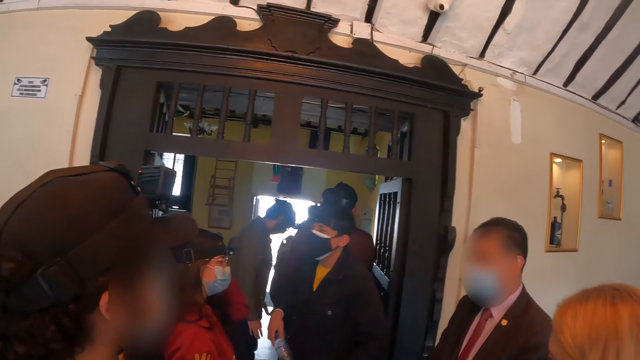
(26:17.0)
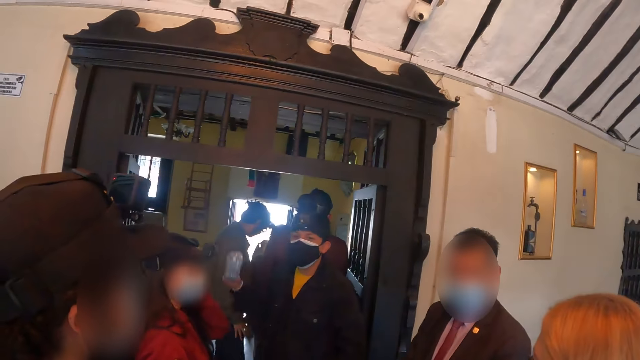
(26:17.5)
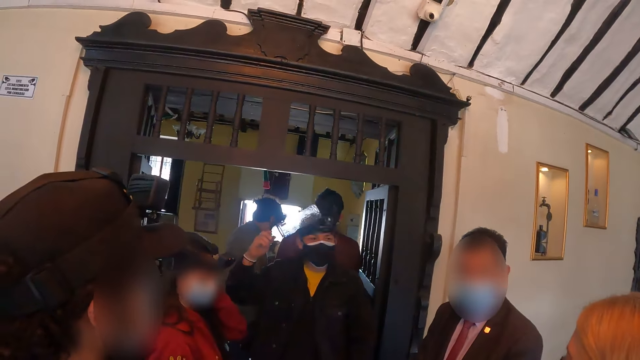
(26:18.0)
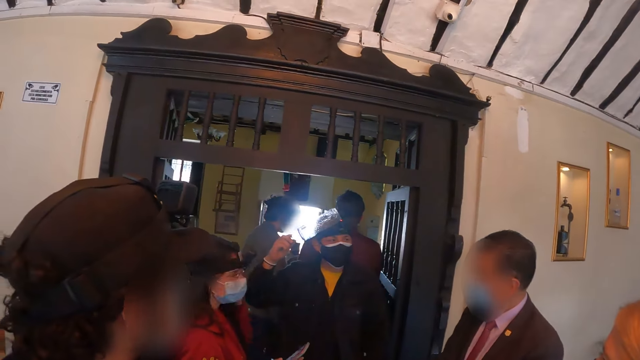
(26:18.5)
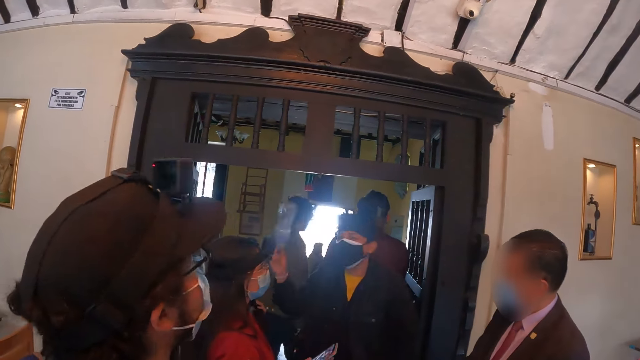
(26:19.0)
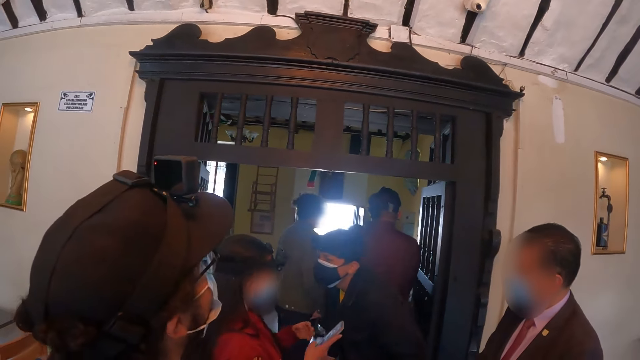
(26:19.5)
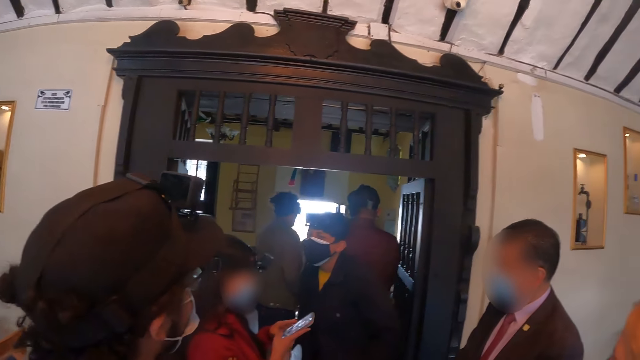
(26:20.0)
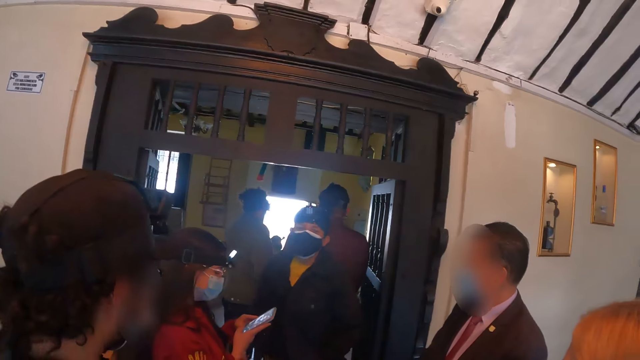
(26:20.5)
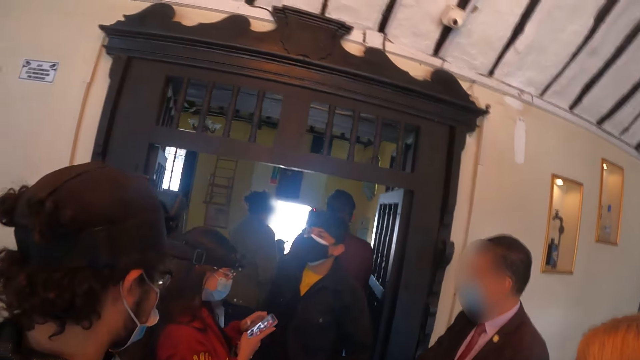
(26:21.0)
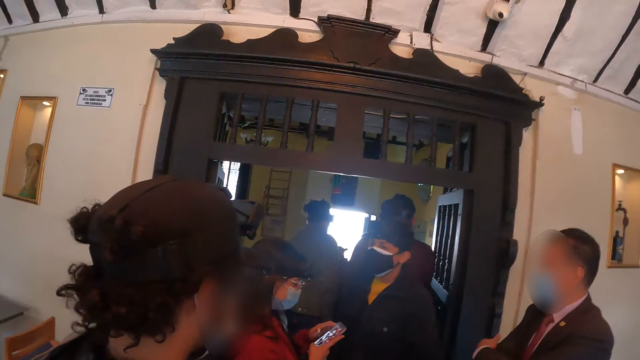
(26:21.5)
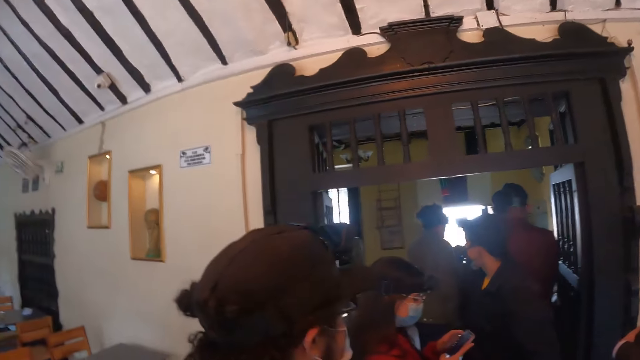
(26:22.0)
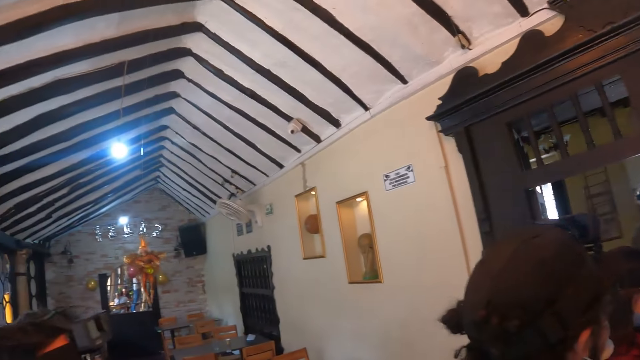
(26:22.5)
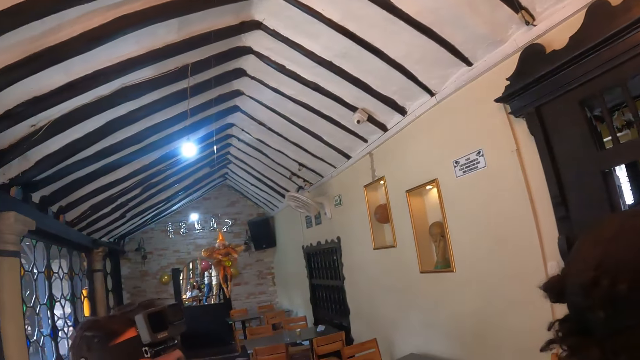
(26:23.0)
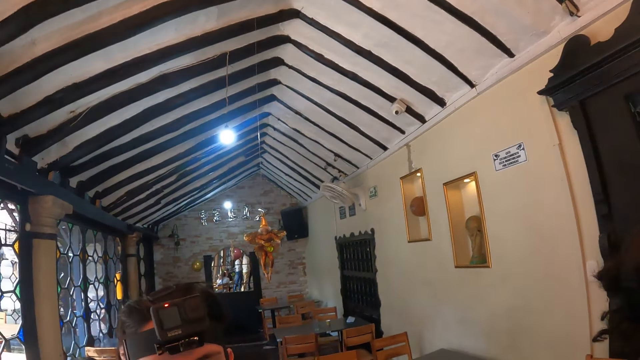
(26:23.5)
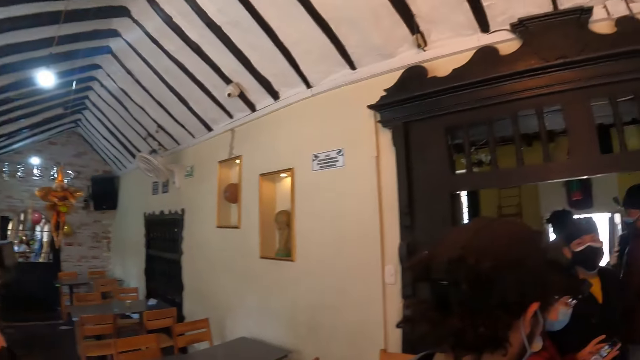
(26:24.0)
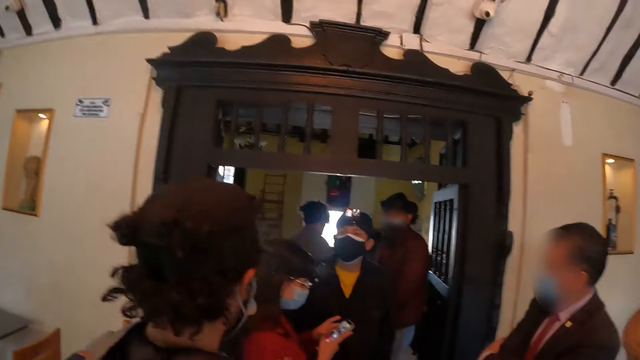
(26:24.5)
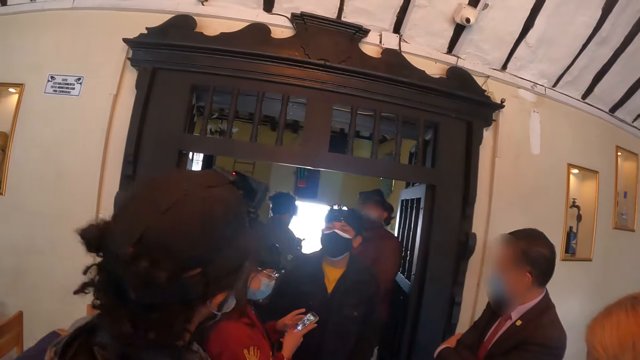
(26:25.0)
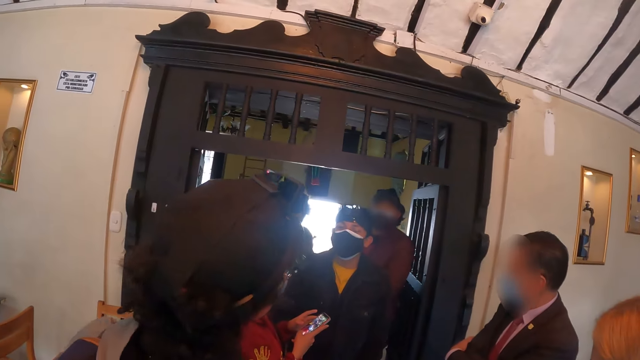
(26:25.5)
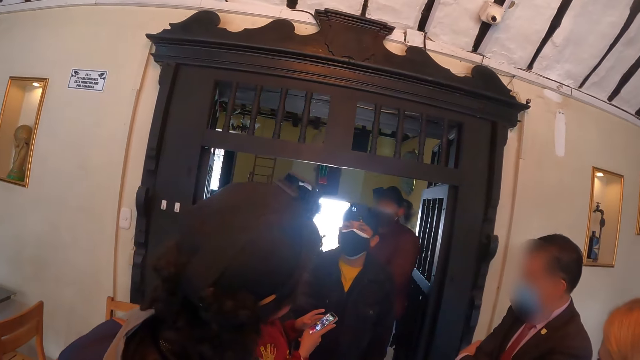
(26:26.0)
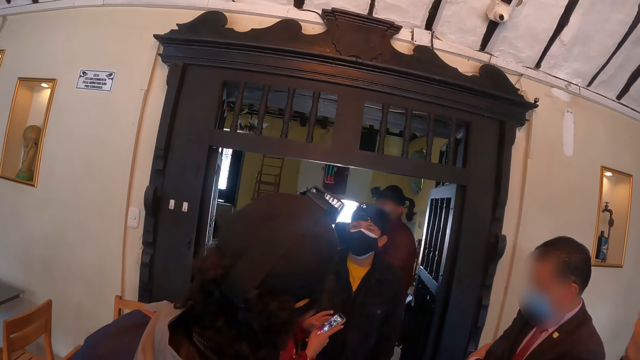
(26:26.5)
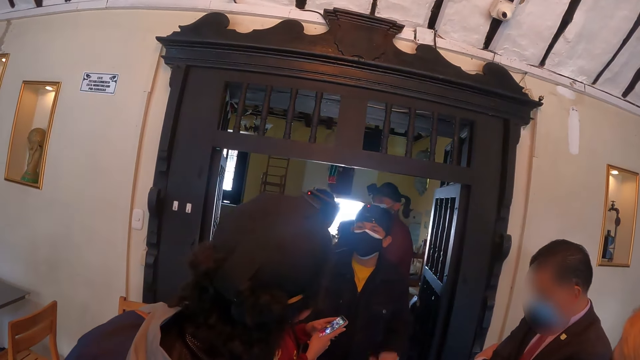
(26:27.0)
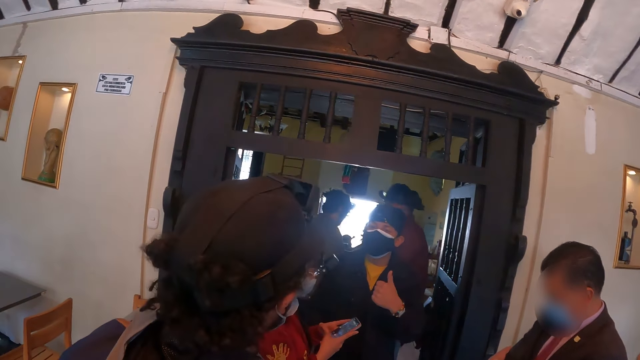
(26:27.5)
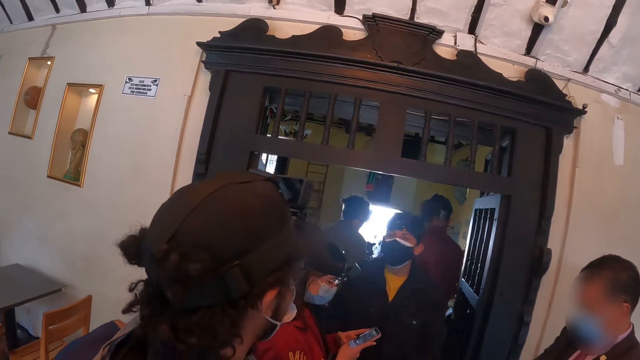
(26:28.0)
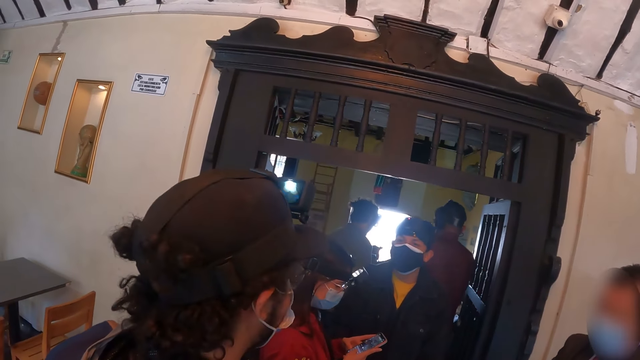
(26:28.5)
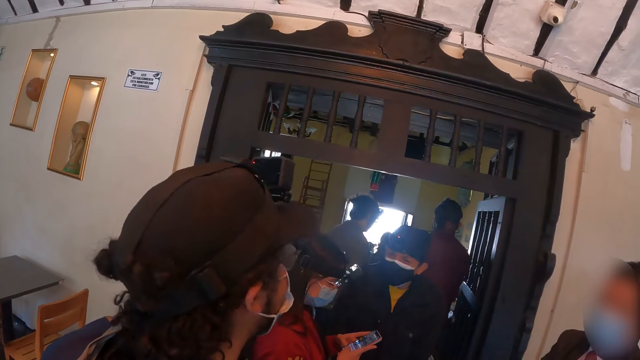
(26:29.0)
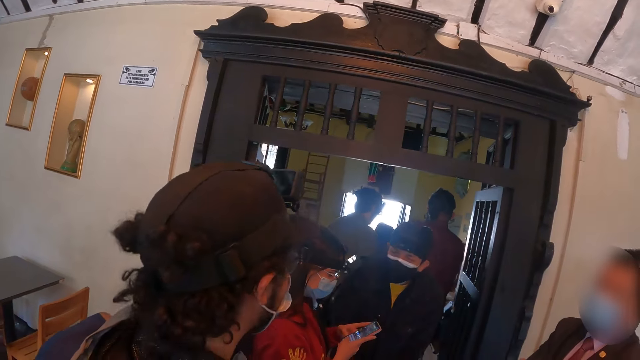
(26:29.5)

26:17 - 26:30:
A man puts a bottle on the head. The camera wearer looks around. They look to the door.

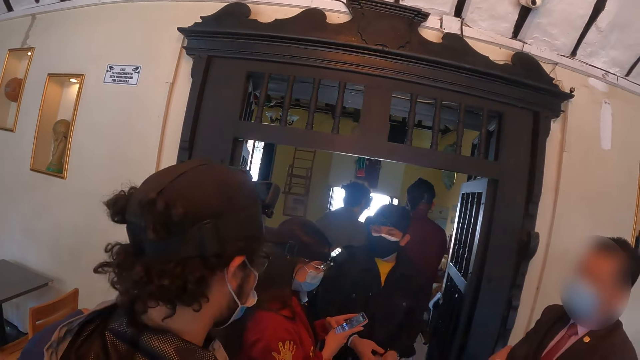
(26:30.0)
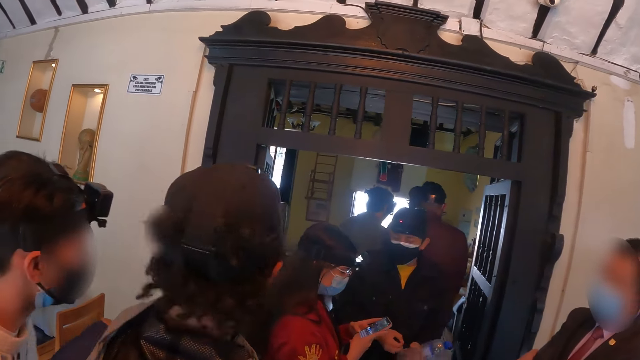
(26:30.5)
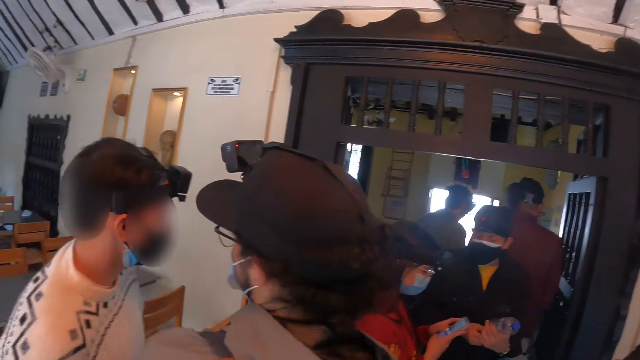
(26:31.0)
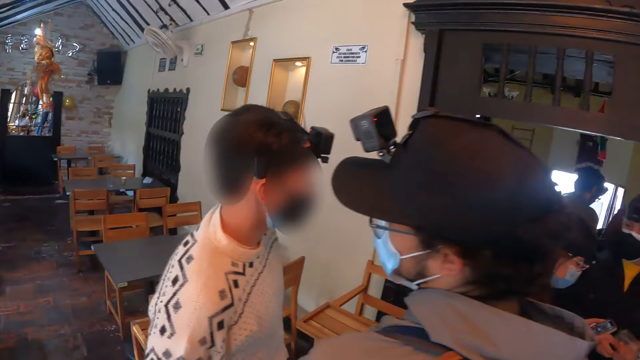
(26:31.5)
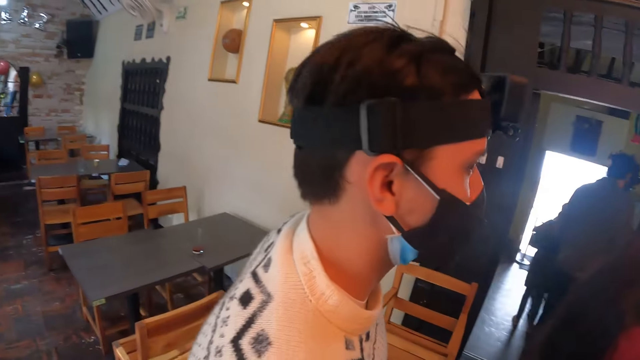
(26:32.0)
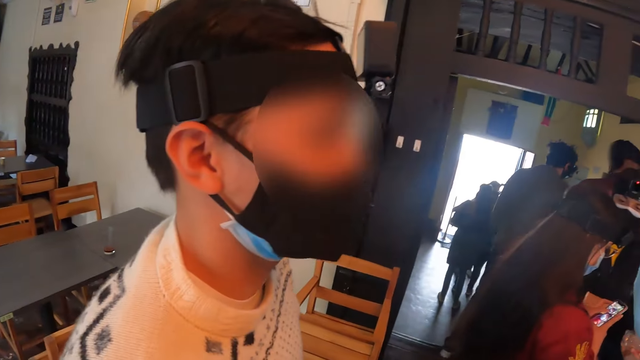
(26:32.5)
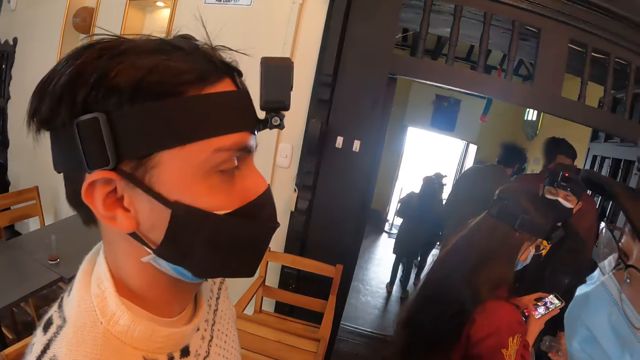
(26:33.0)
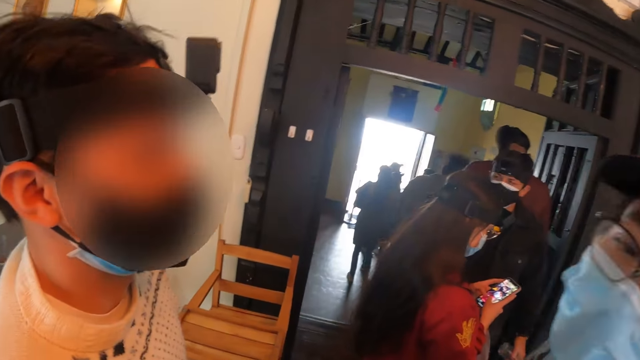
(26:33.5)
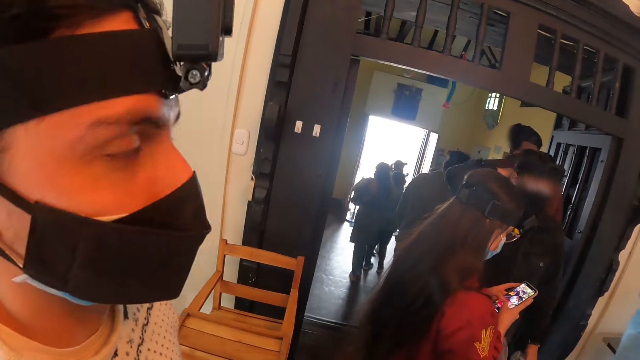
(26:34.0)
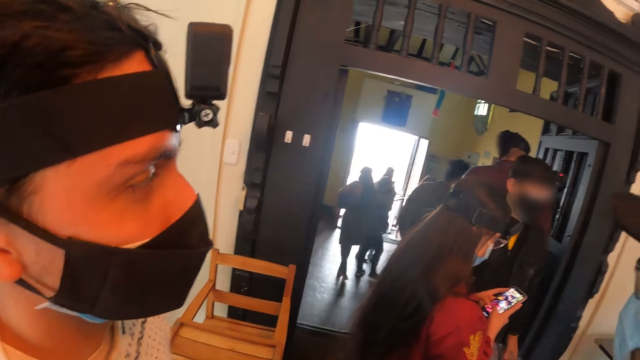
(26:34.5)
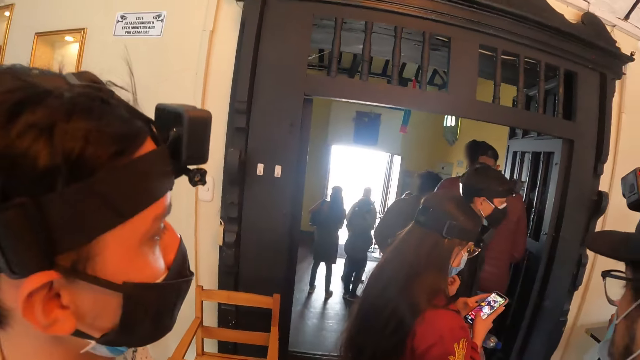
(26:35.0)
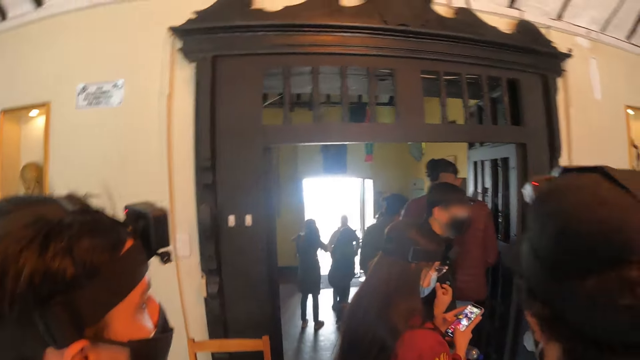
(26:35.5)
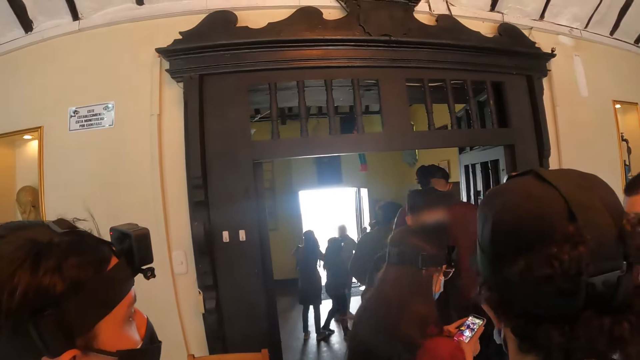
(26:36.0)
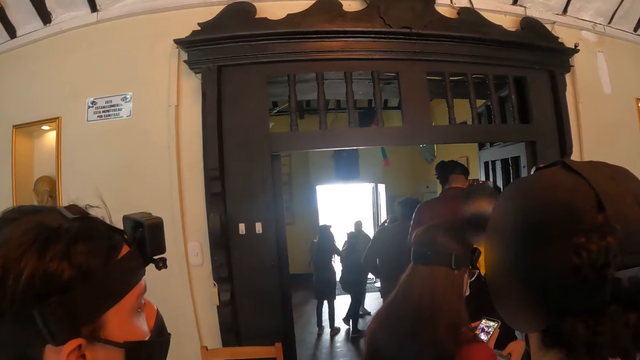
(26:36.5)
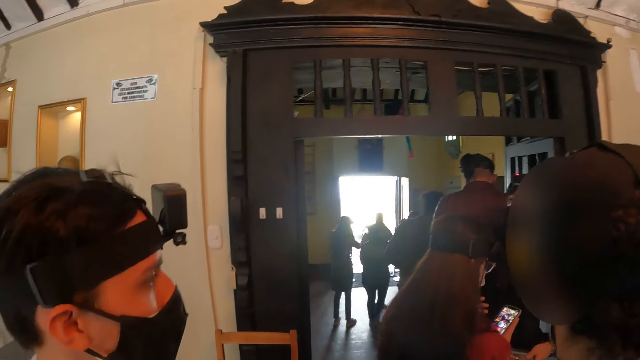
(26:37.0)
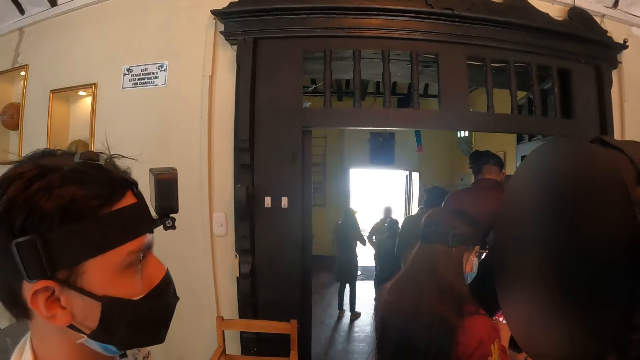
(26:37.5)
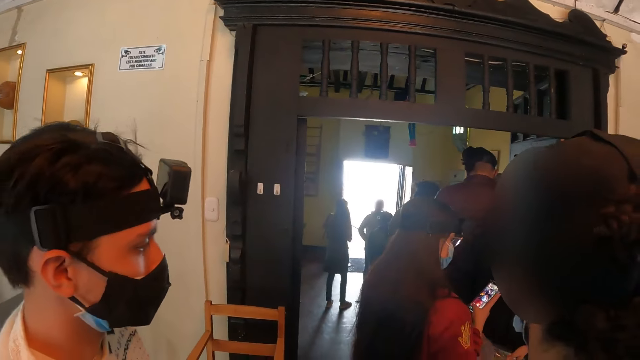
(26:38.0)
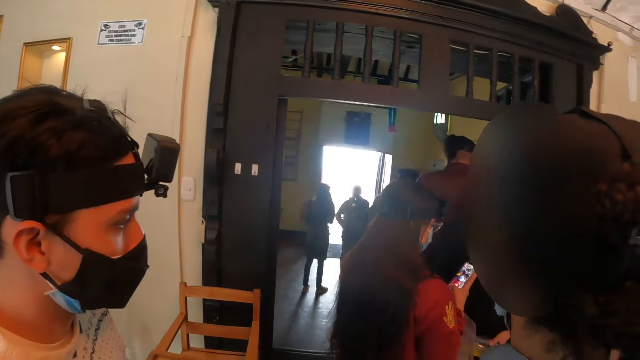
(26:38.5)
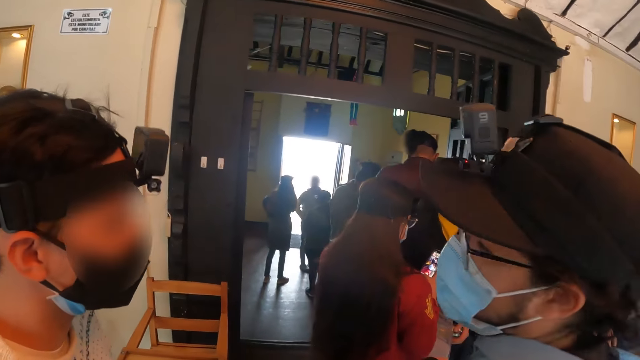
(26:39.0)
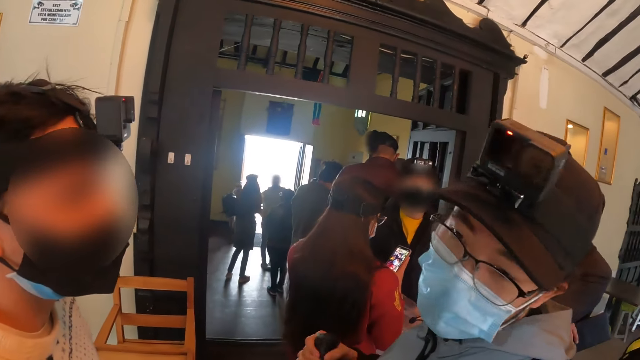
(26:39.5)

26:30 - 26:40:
The camera wearer moves close to a man.
